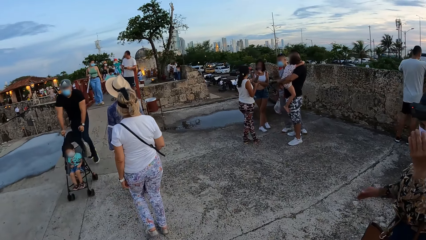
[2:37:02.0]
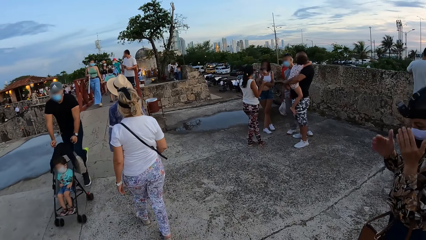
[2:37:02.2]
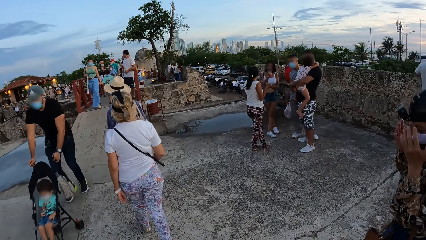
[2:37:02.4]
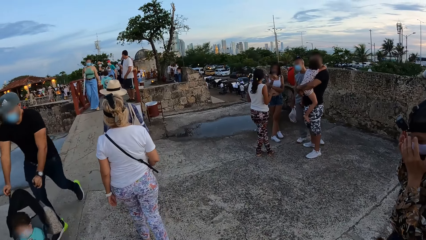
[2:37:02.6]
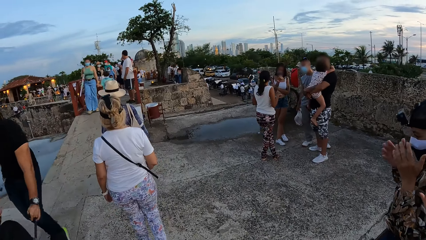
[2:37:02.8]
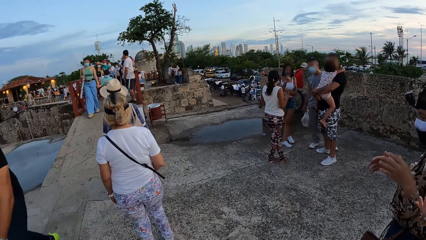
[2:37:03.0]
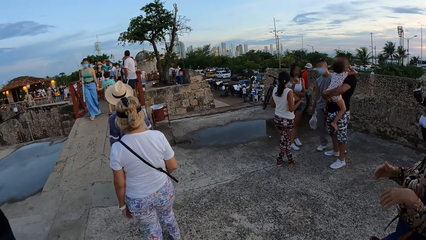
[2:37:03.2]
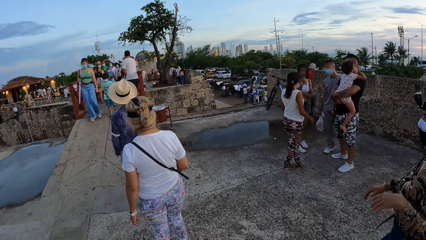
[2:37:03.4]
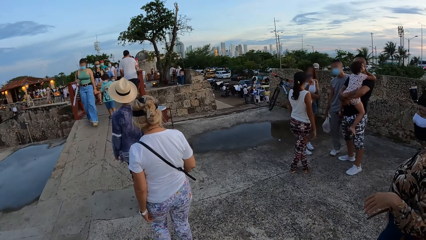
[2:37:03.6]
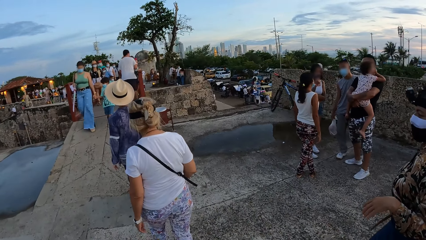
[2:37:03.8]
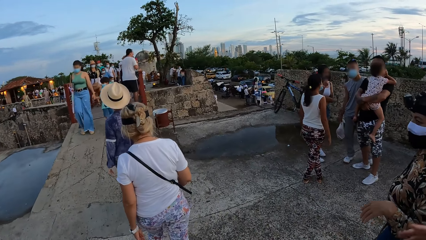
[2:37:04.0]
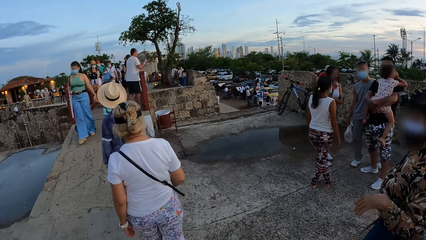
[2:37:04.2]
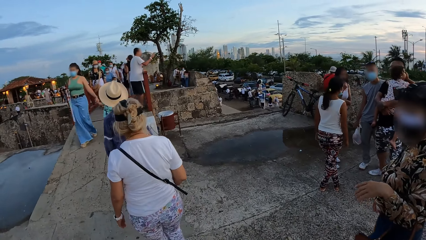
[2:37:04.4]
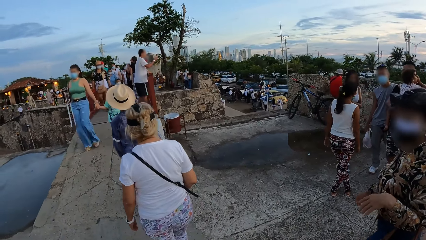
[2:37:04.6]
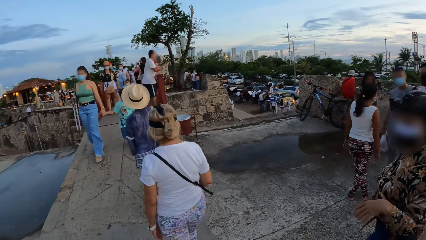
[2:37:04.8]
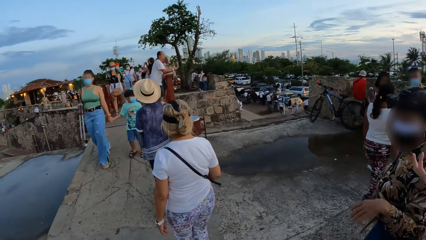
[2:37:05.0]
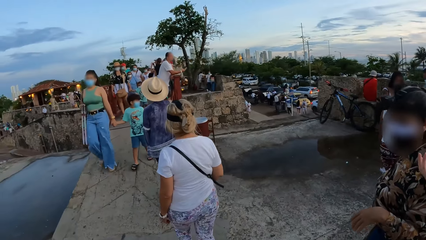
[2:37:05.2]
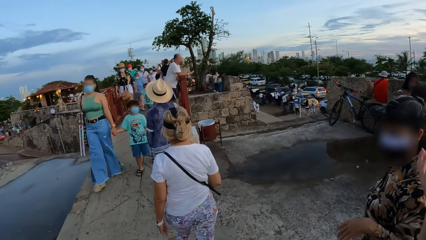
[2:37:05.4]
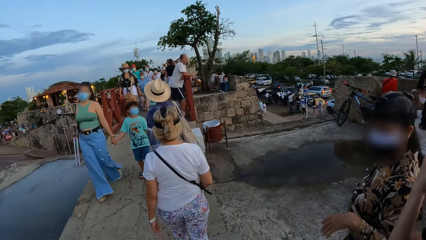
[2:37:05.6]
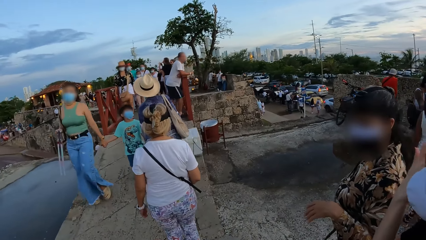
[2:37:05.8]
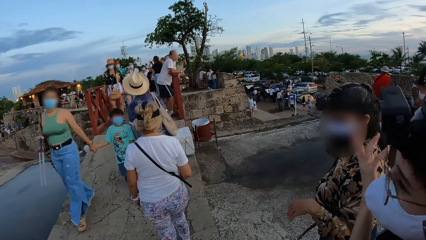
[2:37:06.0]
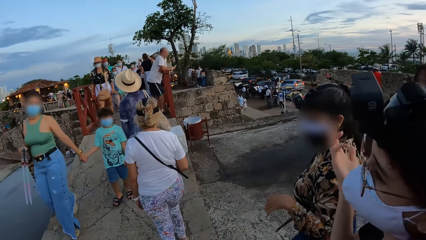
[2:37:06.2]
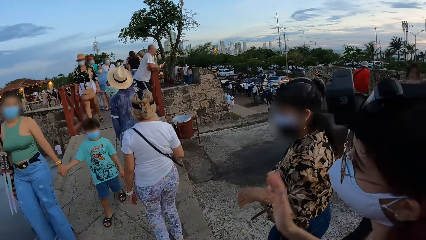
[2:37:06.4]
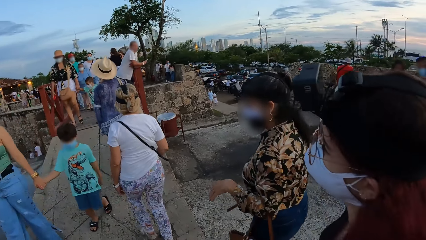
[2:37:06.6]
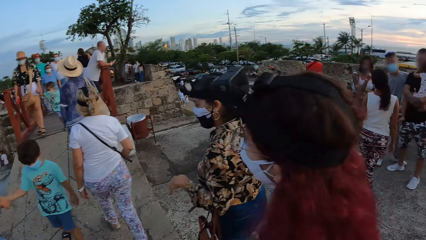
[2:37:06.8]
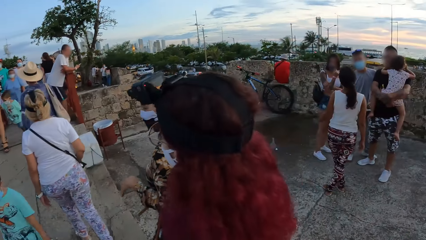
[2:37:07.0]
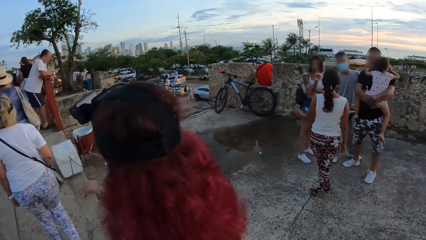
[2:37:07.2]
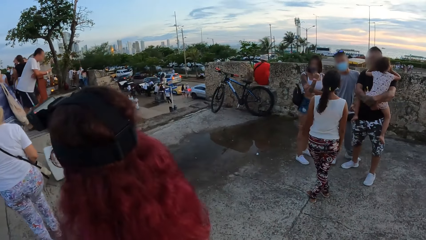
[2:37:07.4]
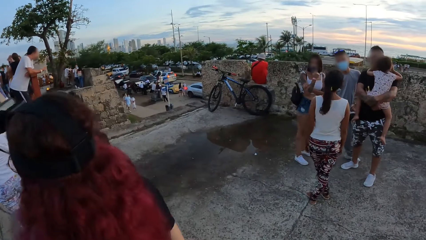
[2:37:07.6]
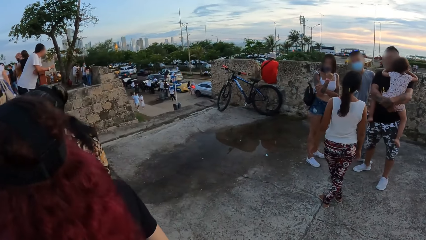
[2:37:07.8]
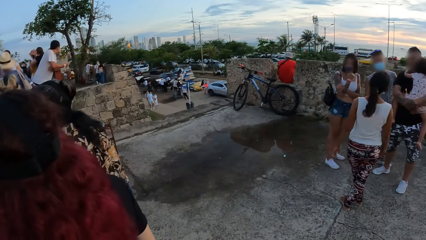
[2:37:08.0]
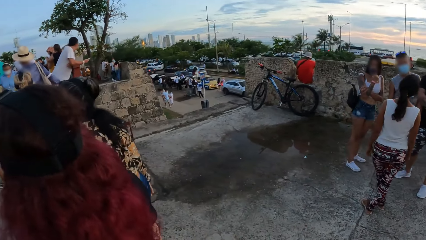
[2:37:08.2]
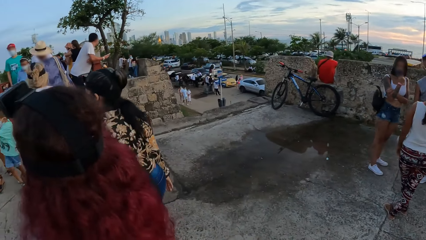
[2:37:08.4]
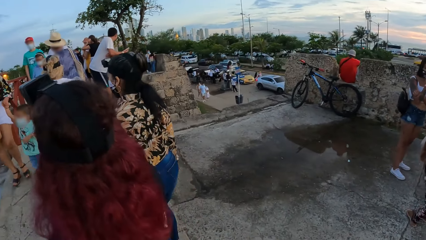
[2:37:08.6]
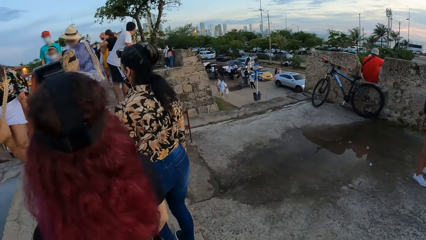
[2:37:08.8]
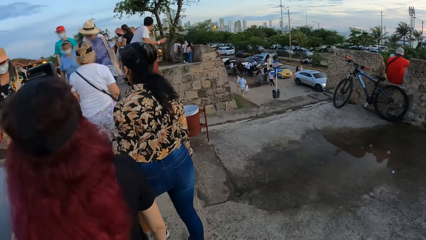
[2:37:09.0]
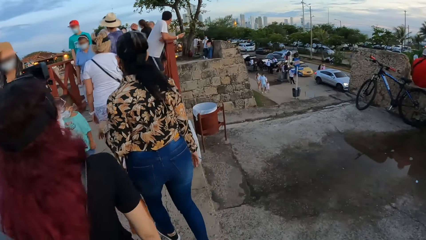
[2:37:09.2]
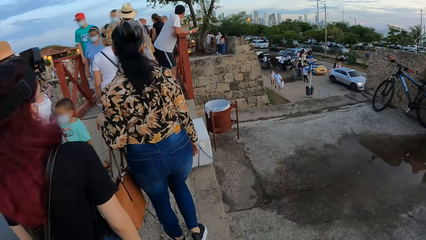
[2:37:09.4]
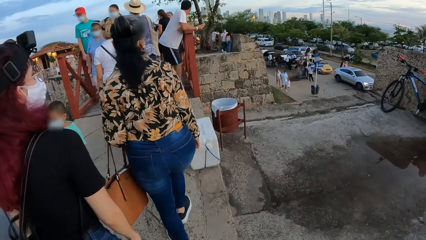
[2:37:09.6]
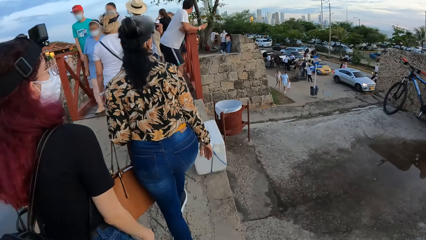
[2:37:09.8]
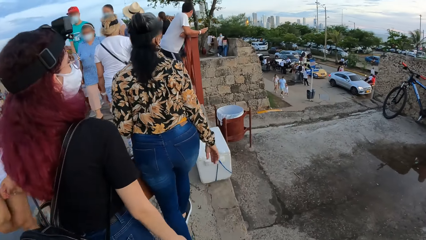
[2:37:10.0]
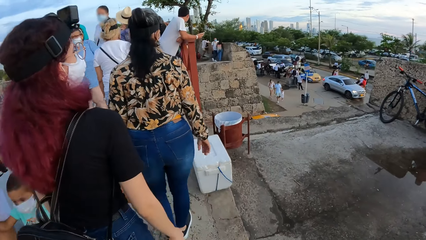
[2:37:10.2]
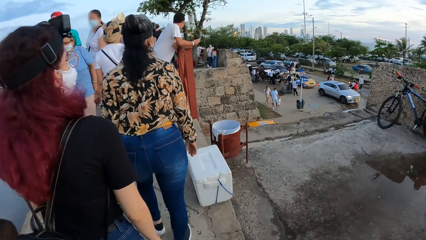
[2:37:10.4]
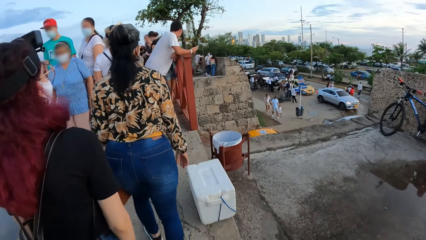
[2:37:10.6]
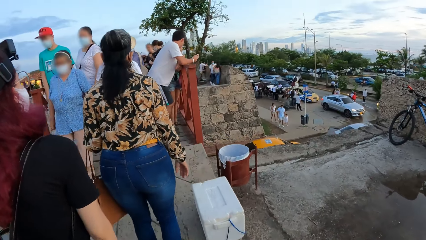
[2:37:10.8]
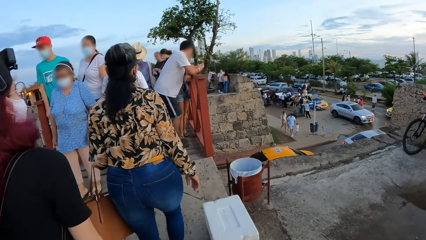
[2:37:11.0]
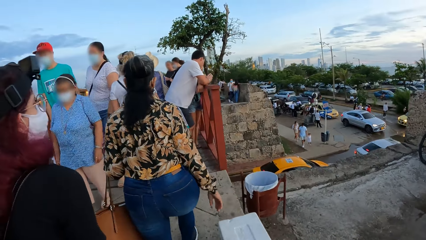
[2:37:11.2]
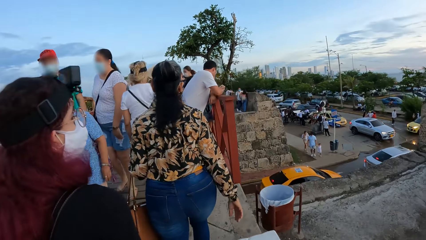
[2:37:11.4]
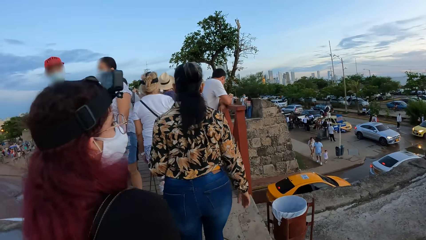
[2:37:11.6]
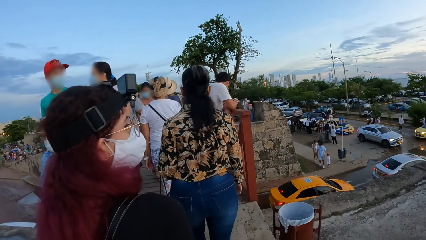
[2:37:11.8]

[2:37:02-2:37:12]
A lady gestures with the hand. A man pushes a baby cart past the camera wearer. A woman holds a boy's right hand with her left hand. The woman walks past the camera wearer. The boy walks past the camera wearer.

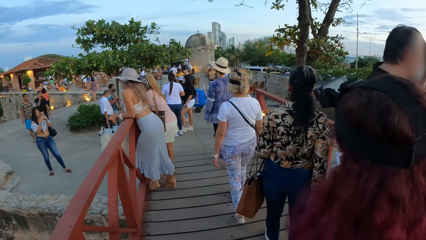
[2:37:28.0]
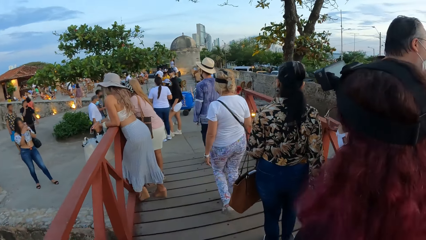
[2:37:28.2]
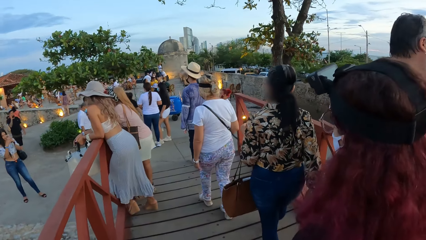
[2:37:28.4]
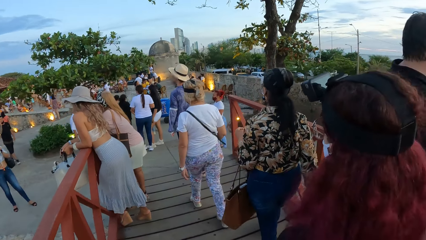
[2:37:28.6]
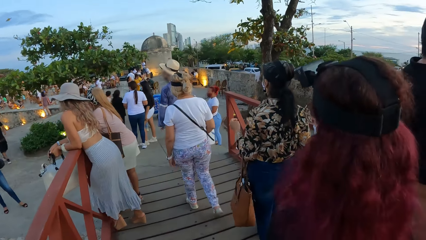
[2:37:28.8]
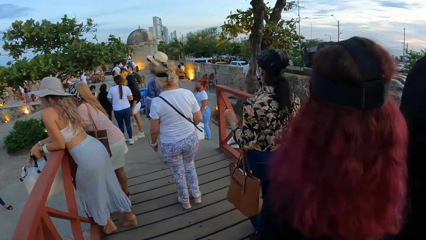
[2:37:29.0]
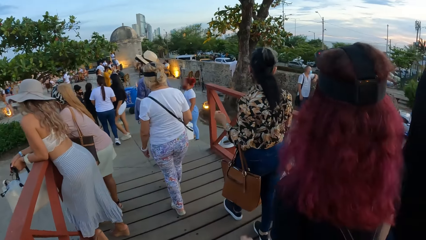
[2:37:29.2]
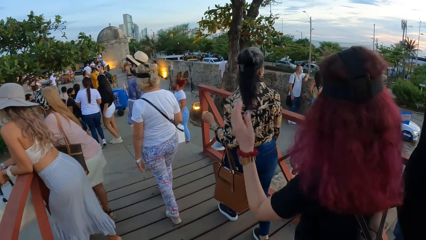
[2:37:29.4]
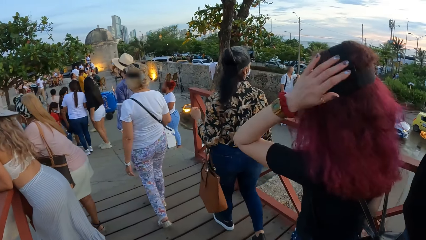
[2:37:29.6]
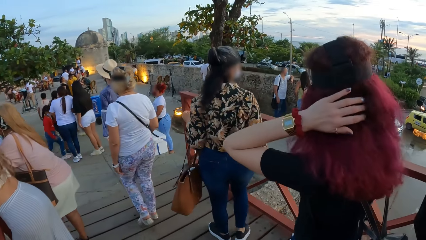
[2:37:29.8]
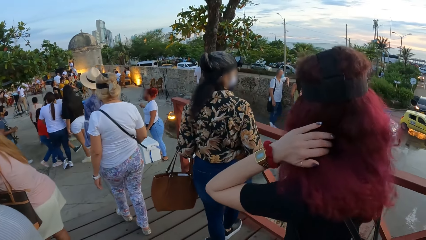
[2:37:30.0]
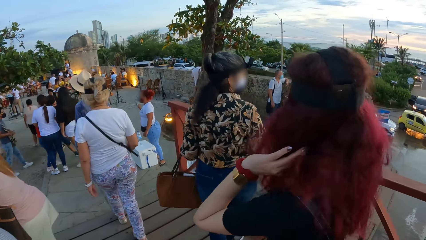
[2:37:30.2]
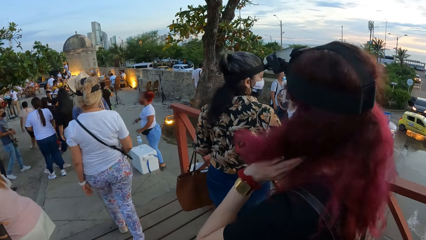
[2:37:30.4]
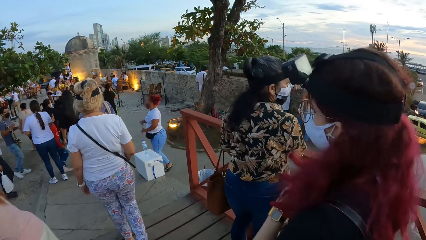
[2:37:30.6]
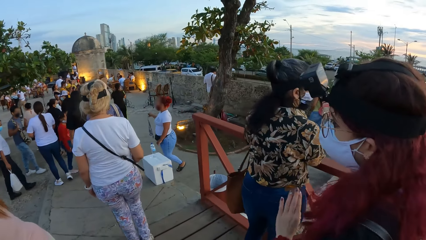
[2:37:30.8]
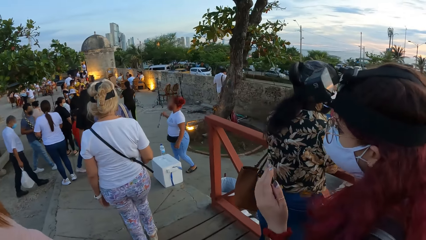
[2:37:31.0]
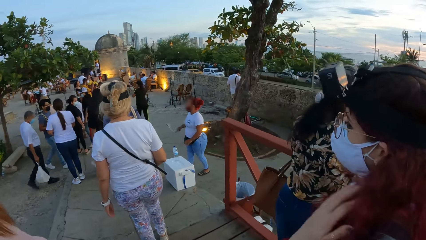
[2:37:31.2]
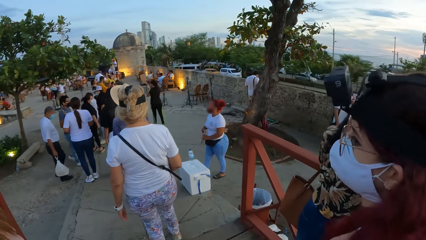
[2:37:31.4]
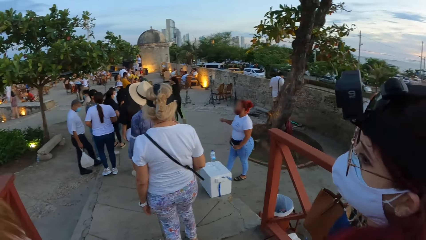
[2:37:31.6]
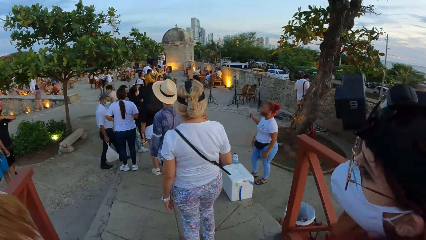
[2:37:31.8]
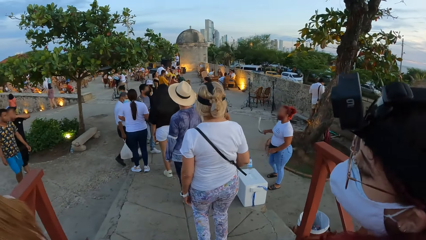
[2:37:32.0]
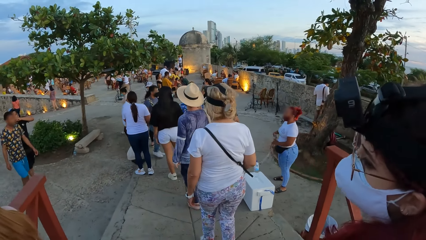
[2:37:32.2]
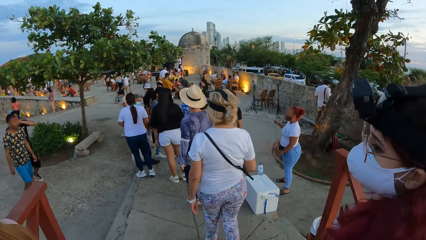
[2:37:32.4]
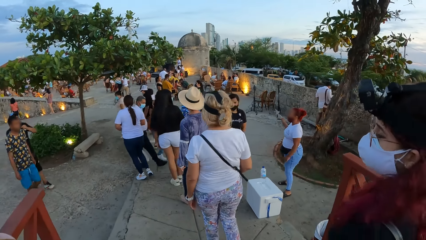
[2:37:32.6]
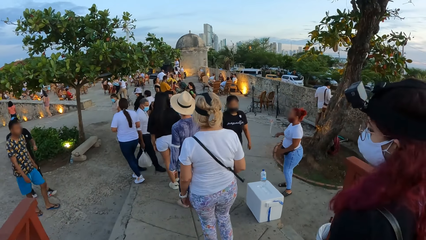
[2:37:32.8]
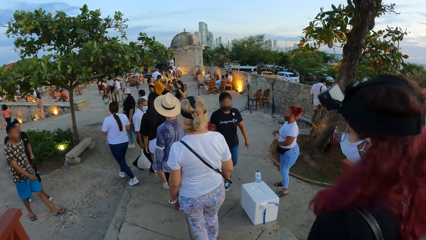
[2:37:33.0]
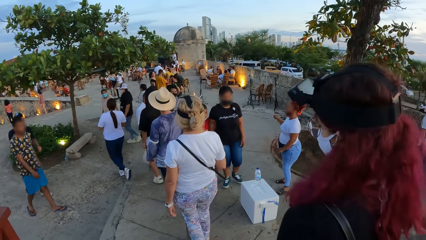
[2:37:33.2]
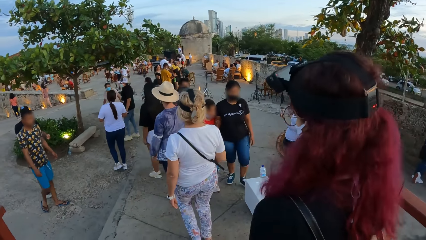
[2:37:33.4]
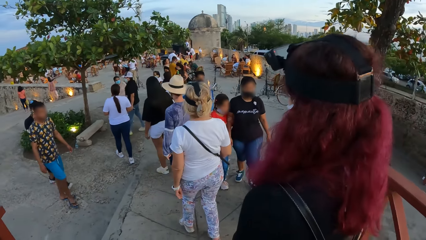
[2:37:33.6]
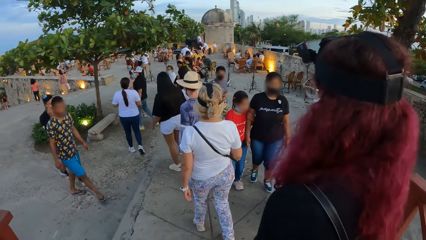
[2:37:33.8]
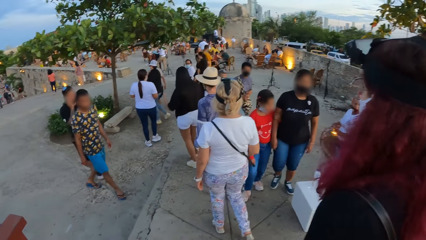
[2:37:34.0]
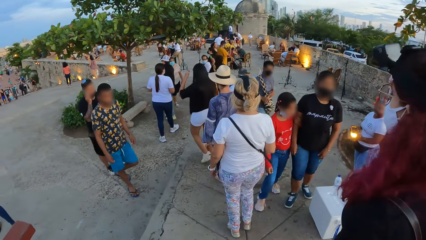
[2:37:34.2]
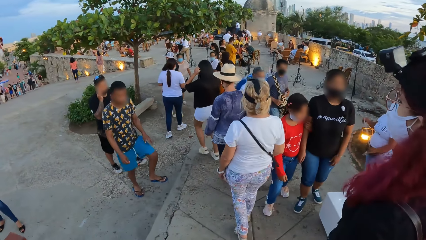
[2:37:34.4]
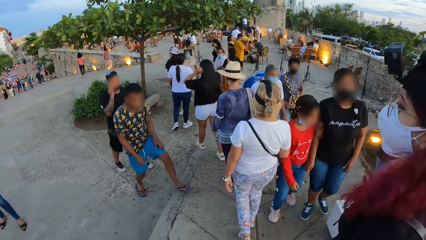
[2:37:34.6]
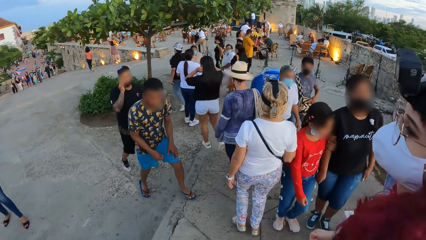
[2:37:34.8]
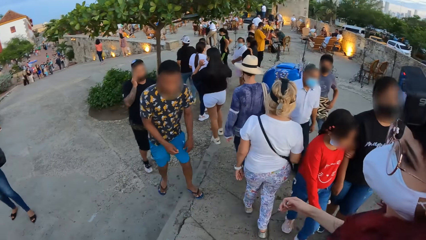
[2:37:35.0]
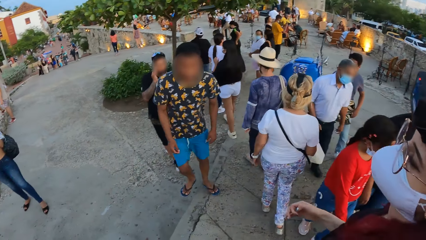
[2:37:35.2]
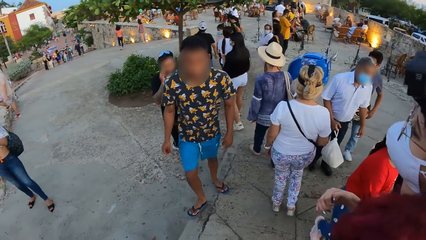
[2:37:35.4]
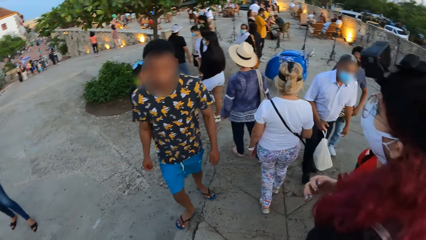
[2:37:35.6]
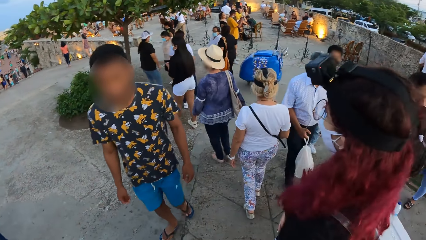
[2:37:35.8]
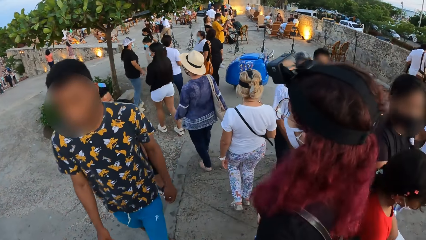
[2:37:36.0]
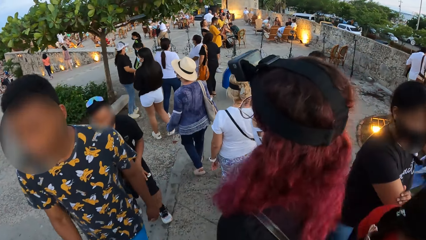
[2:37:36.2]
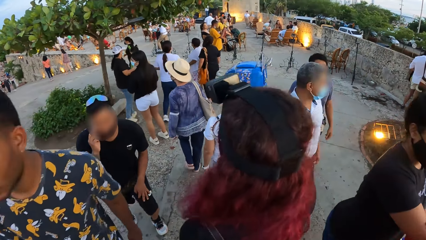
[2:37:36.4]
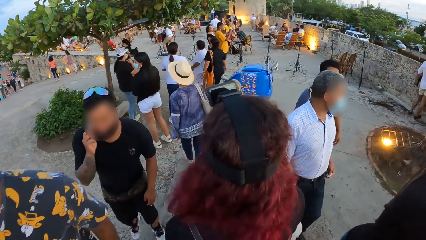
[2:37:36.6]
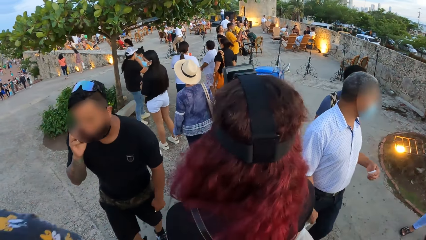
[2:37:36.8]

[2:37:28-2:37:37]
The woman runs her left hand through her hair.
